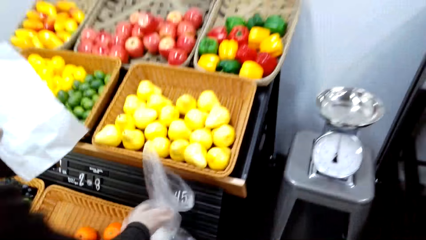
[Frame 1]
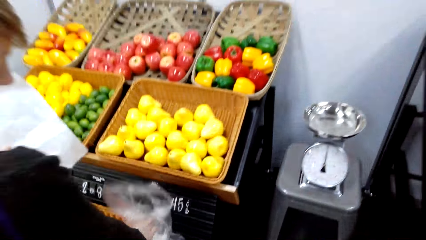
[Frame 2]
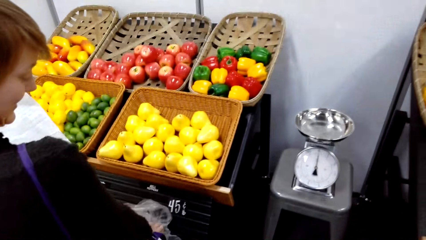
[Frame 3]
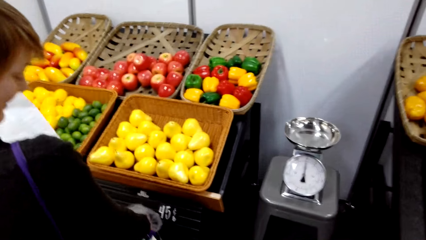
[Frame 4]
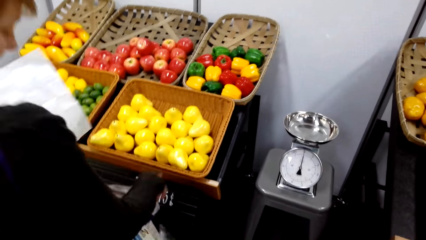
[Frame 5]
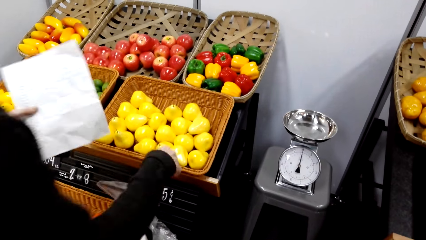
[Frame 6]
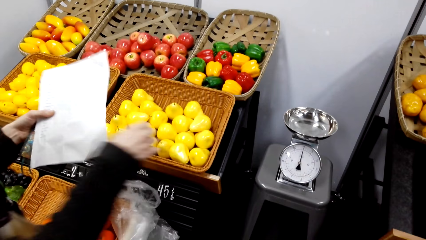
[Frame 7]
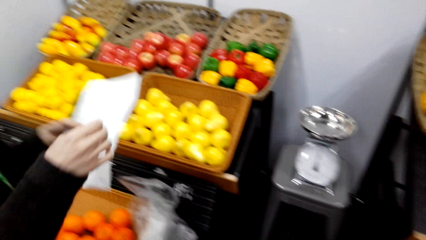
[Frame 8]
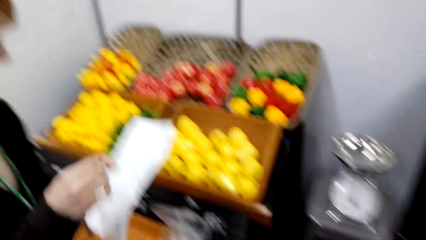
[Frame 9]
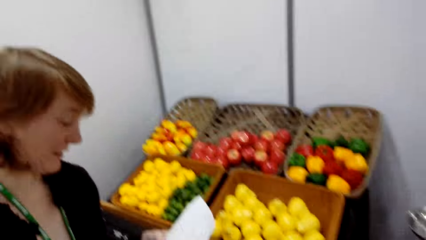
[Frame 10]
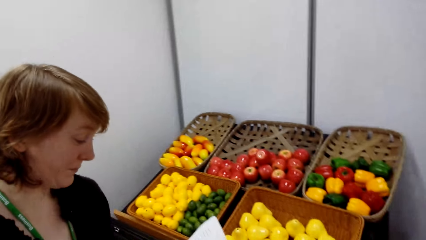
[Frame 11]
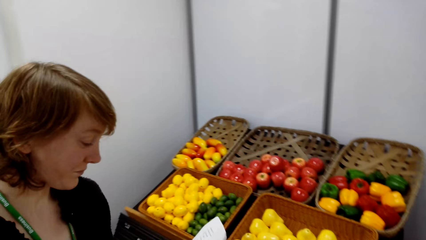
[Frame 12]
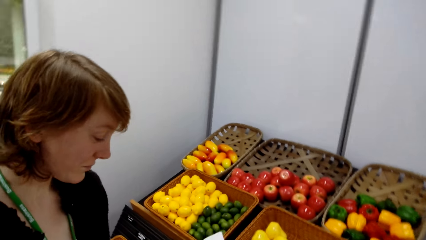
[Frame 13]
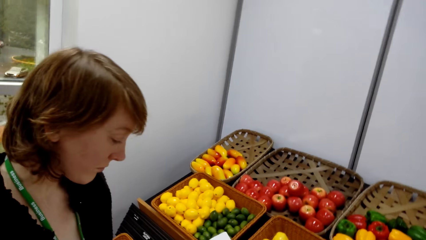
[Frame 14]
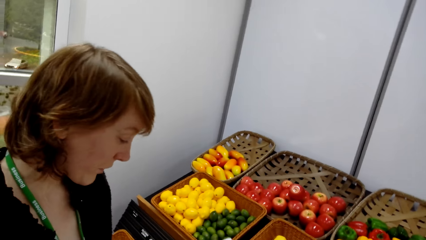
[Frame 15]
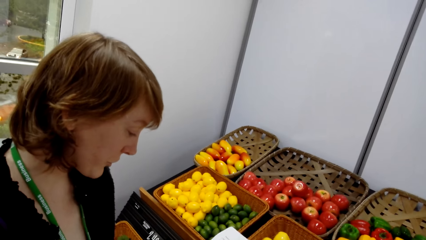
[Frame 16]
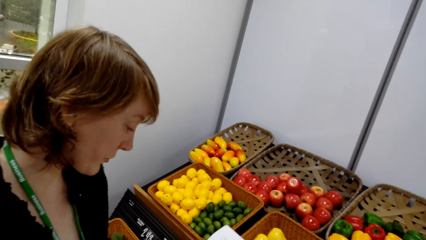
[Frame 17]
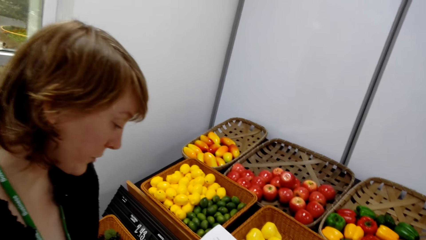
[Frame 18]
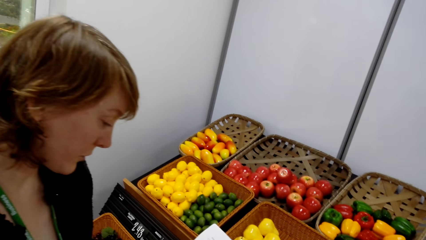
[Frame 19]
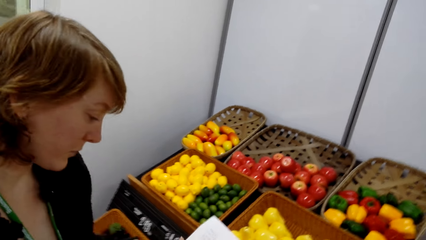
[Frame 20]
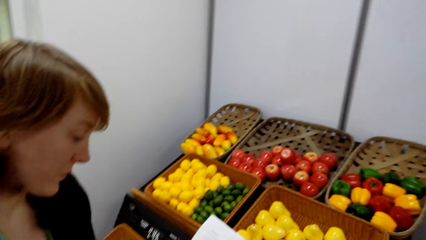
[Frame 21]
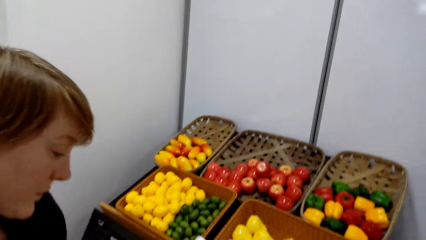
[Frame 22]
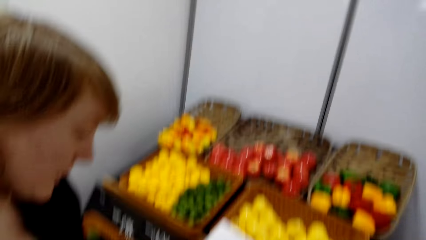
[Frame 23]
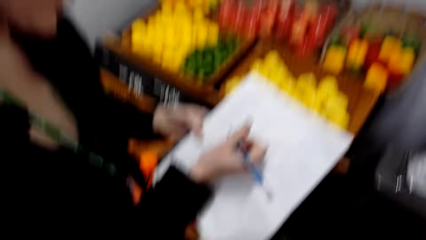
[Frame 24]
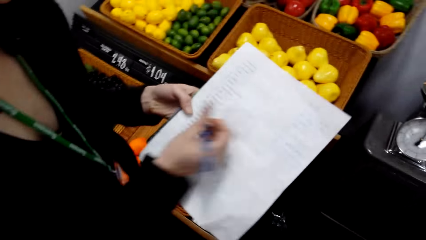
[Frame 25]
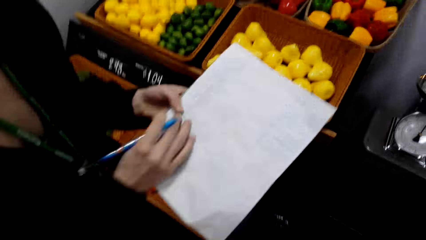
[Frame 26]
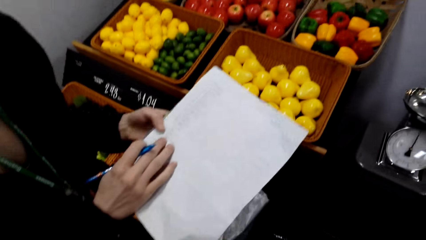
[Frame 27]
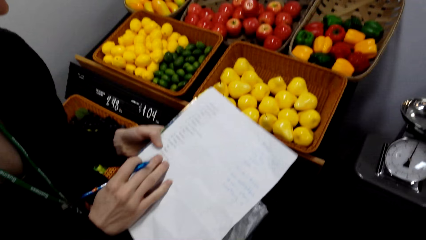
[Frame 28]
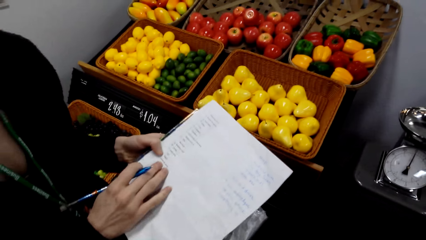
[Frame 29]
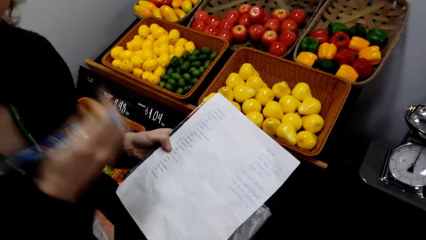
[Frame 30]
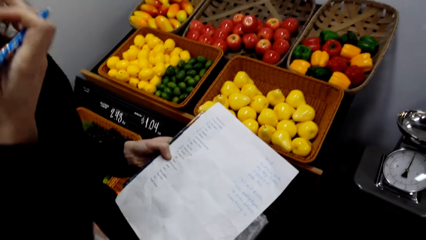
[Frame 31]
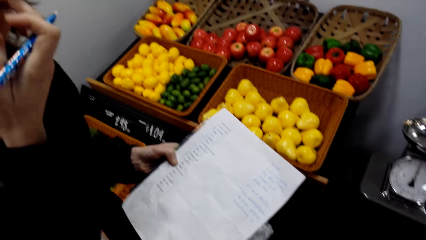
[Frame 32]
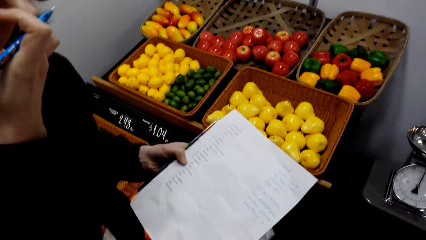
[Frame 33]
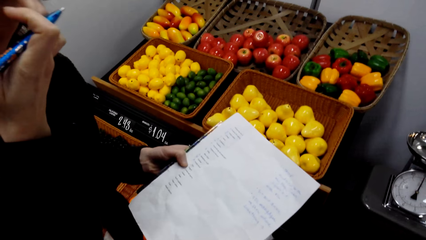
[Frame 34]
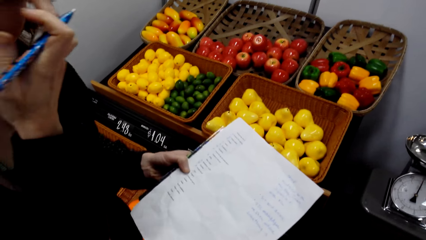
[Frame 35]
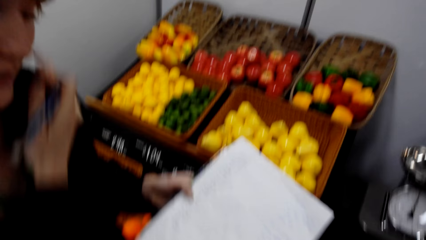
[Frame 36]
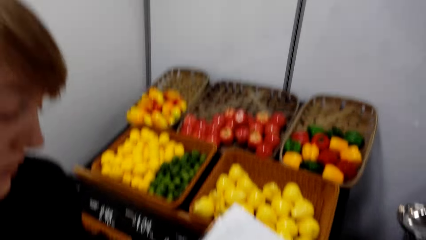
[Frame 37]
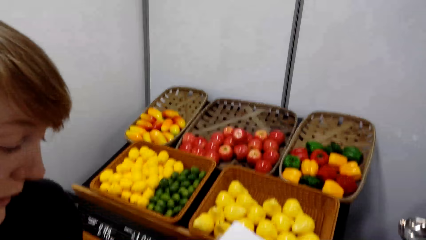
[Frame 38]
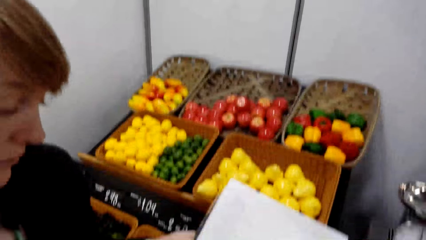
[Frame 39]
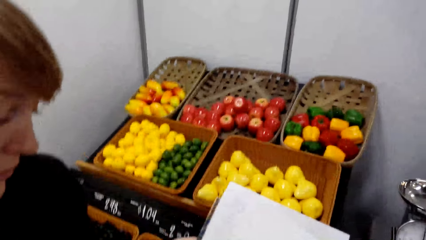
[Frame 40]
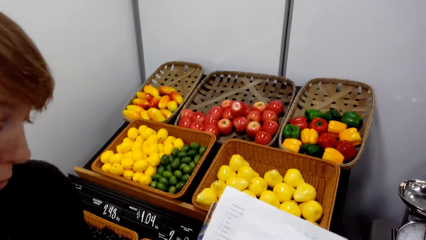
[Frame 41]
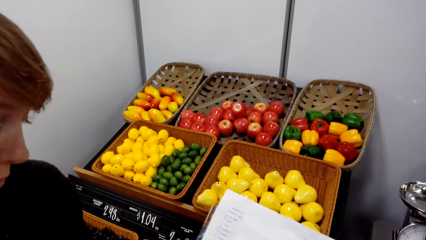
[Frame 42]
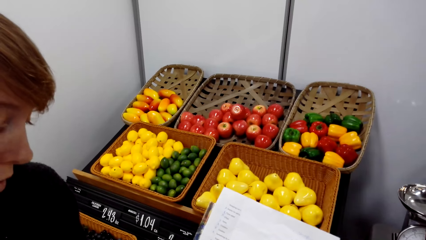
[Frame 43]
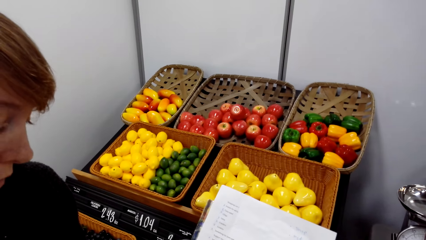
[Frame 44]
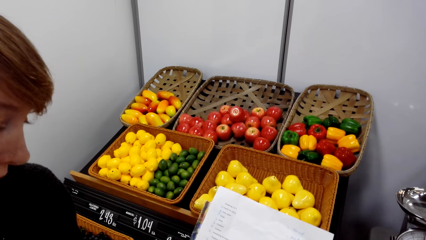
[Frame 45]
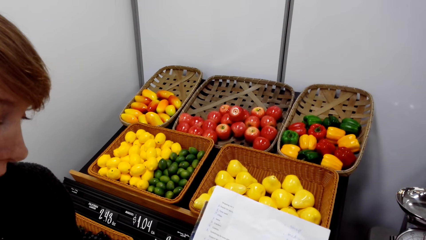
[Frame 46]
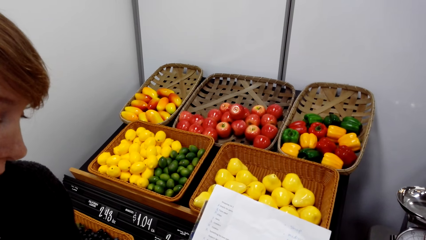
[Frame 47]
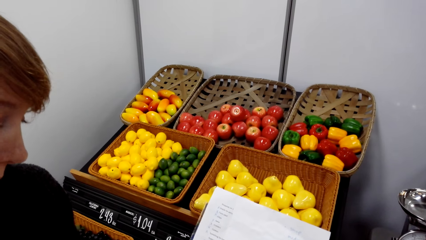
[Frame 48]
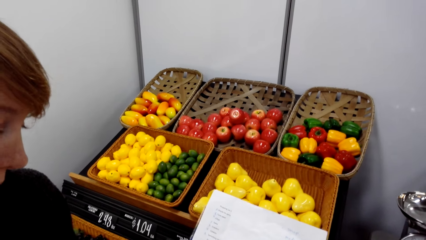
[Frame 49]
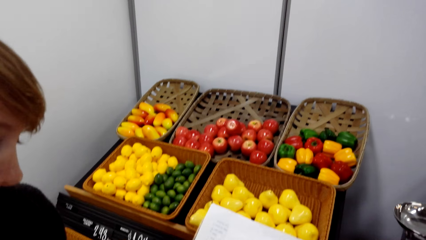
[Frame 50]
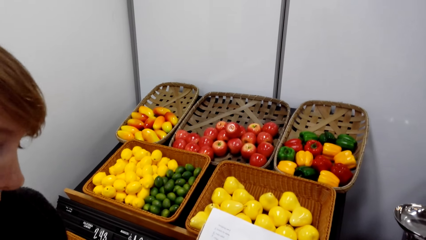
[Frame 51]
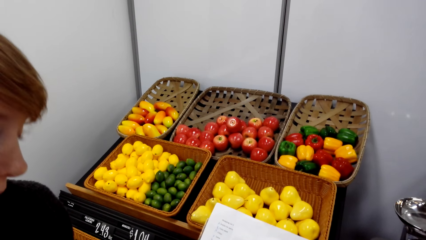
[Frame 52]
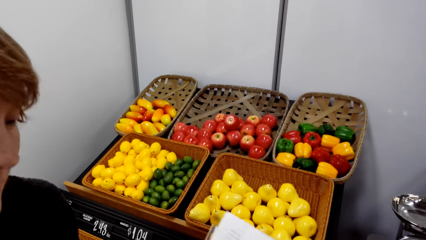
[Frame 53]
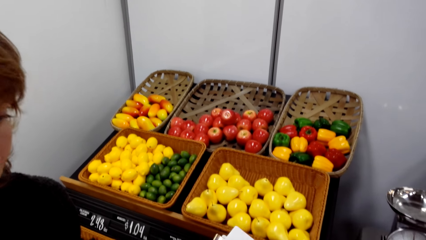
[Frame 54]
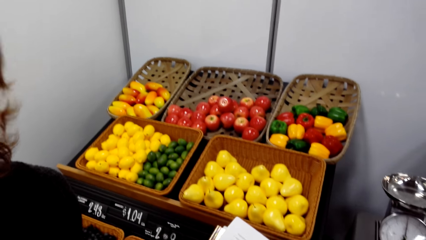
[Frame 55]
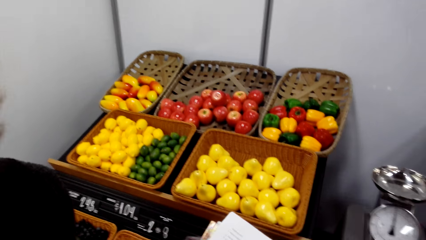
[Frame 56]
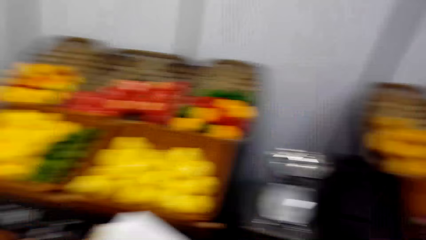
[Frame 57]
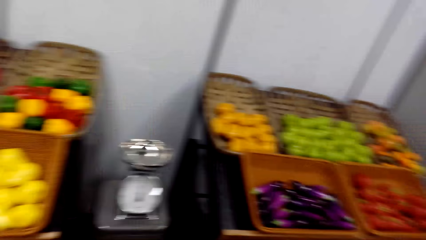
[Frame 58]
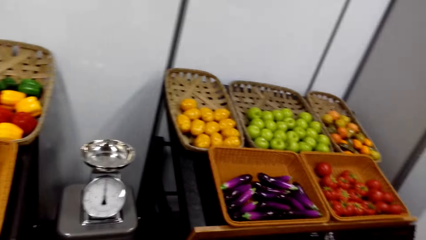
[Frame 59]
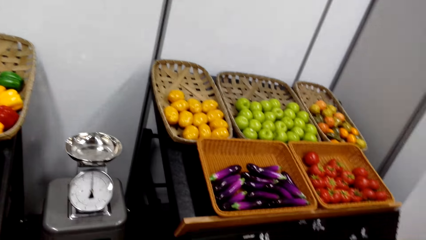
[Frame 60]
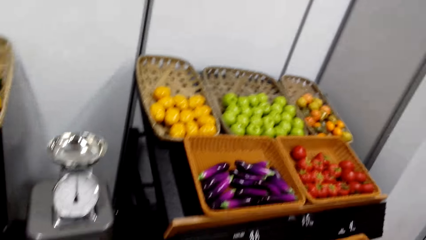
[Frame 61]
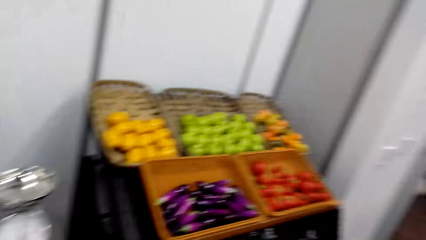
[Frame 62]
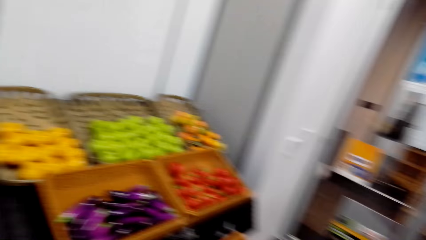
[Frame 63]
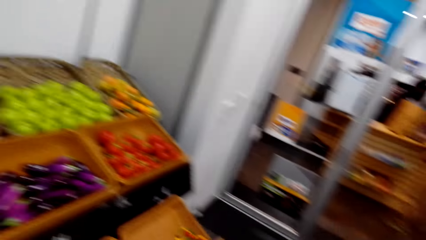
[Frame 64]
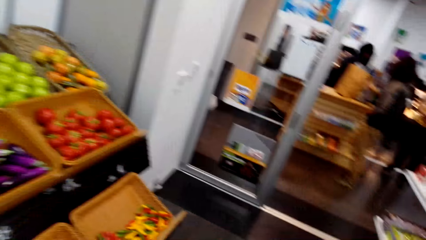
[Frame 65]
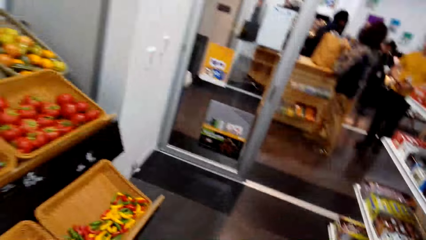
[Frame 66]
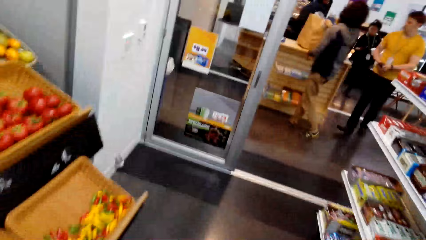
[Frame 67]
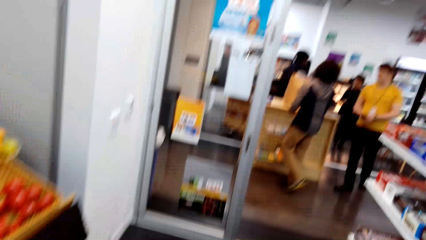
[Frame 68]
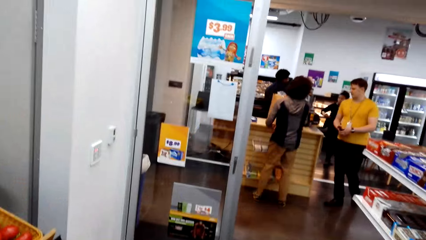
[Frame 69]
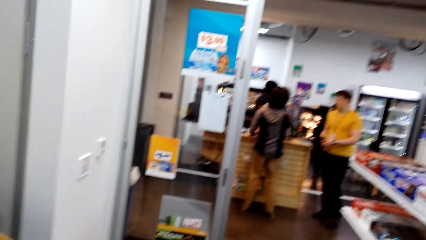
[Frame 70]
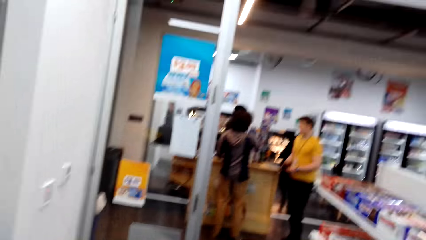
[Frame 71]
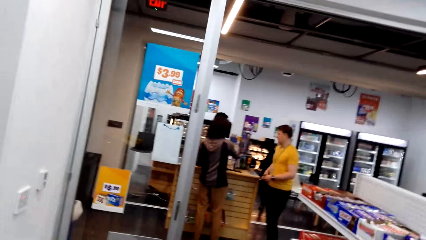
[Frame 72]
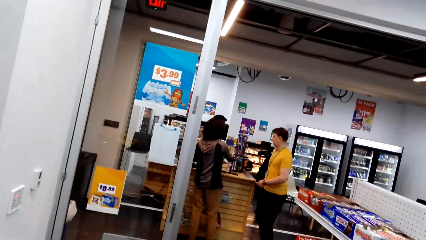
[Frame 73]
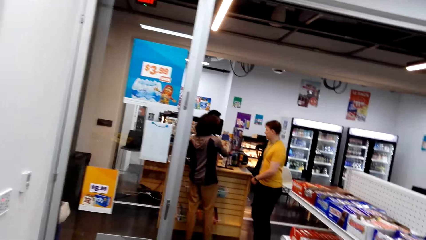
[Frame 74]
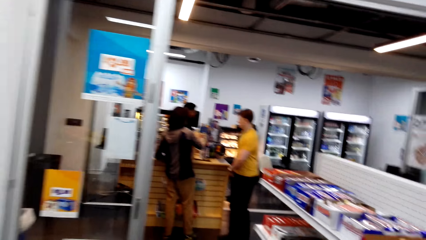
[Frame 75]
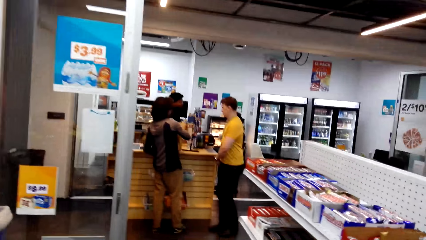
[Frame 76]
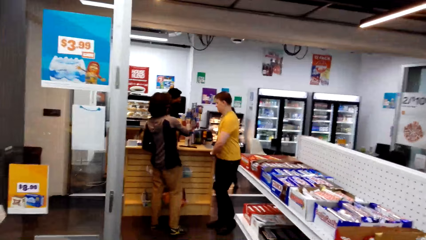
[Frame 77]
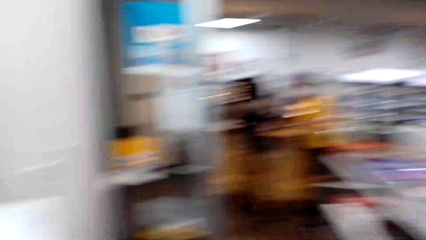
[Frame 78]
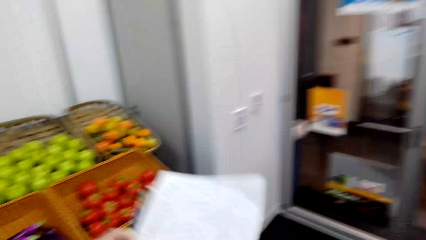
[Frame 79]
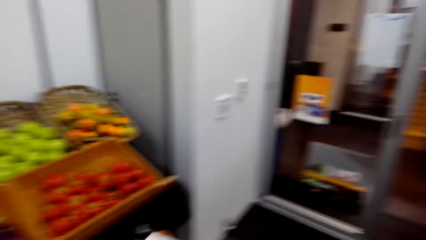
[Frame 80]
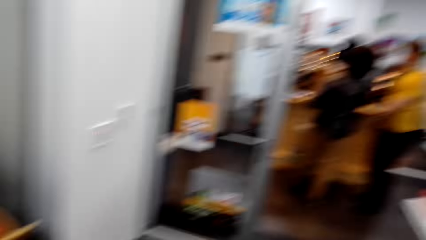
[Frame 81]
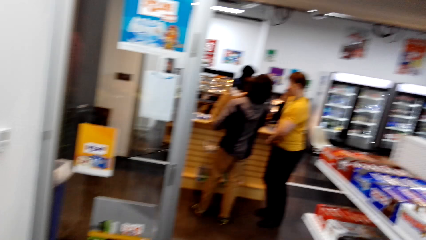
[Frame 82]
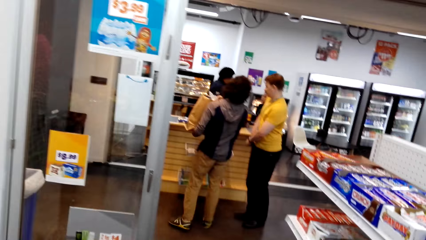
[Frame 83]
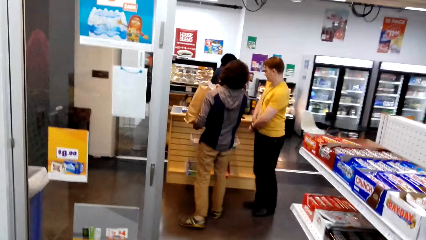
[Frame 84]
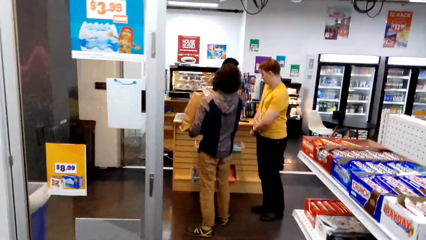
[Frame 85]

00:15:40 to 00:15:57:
A lady places the plastic bag down, holds the paper and talks with the camera wearer. The camera wearer looks around. The lady holds a pen and holds the paper. The lady talks with the camera wearer and touches herself. The camera wearer writes on the paper. The lady talks with the camera wearer and holds the paper. The camera wearer looks around. The lady talks with the camera wearer. The camera wearer walks around and looks around.
